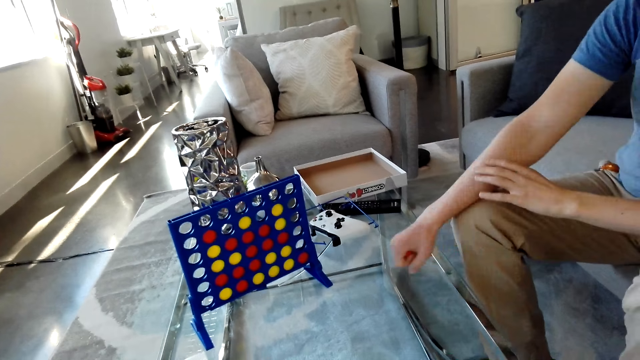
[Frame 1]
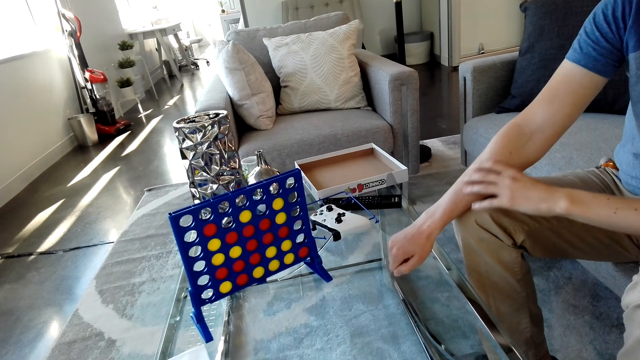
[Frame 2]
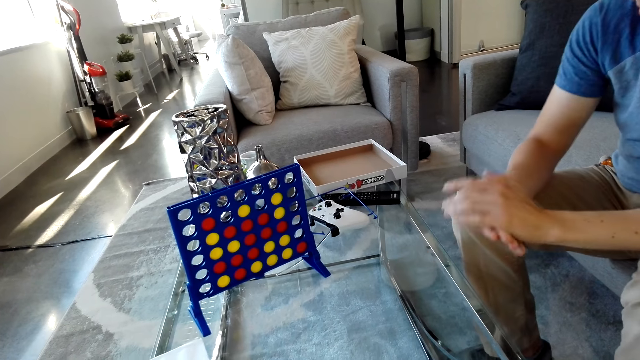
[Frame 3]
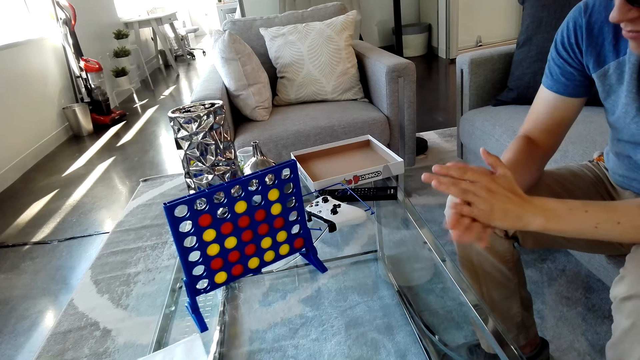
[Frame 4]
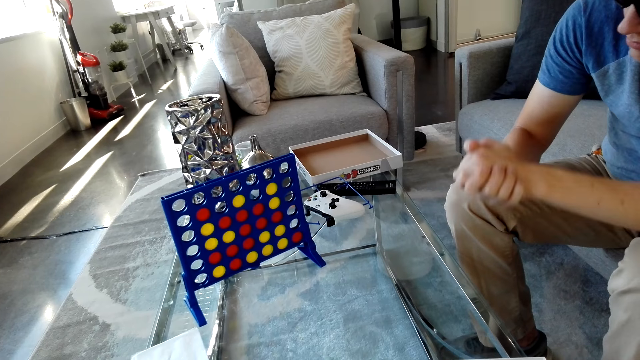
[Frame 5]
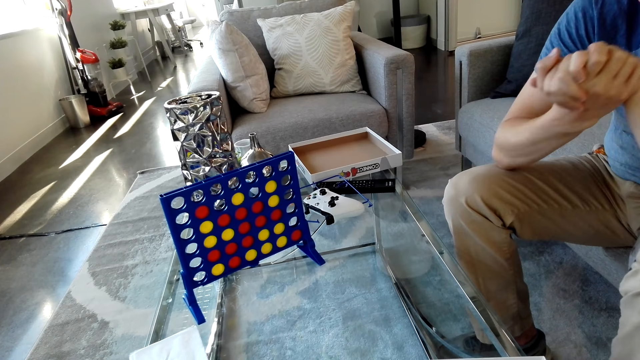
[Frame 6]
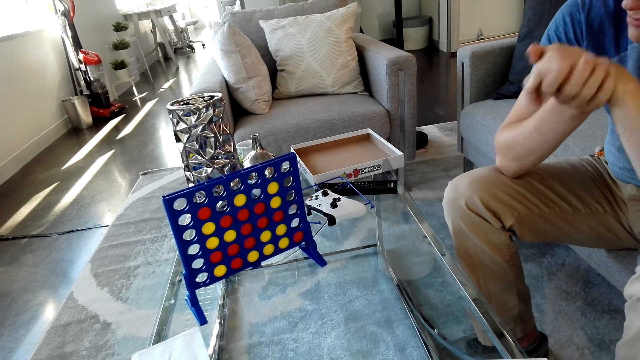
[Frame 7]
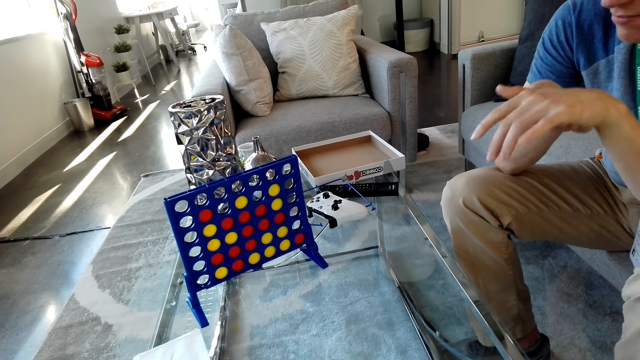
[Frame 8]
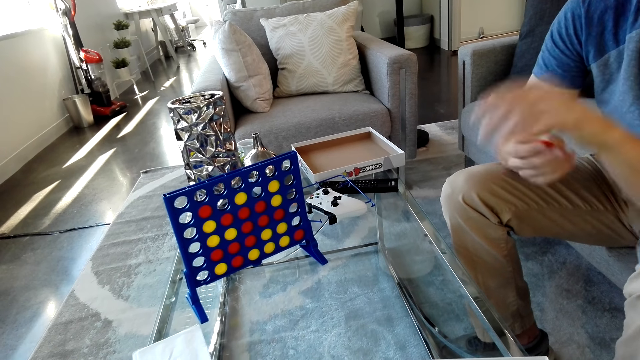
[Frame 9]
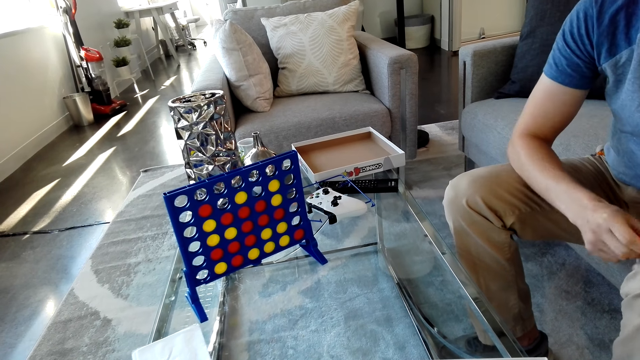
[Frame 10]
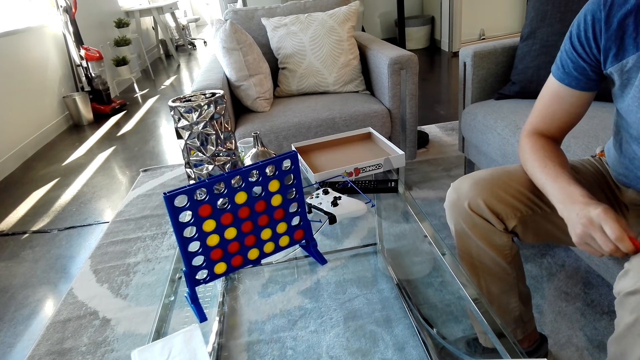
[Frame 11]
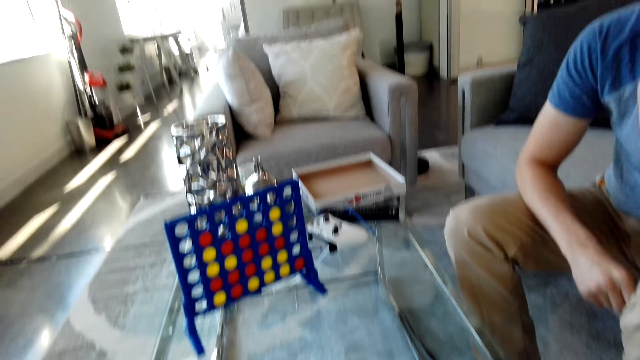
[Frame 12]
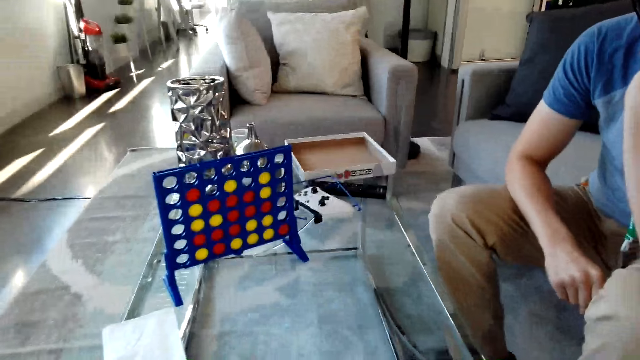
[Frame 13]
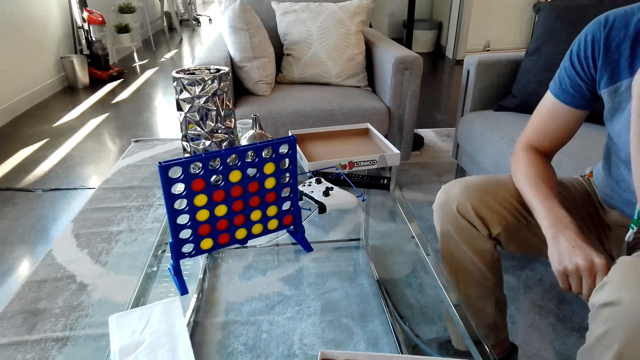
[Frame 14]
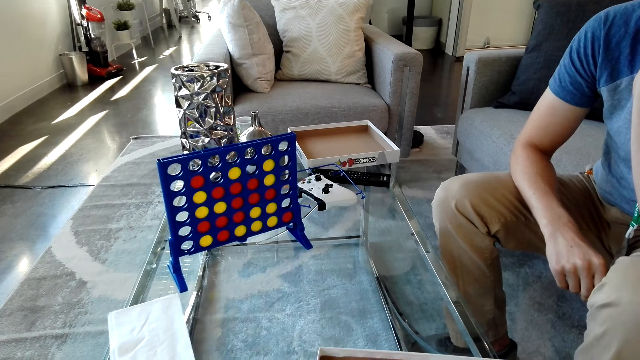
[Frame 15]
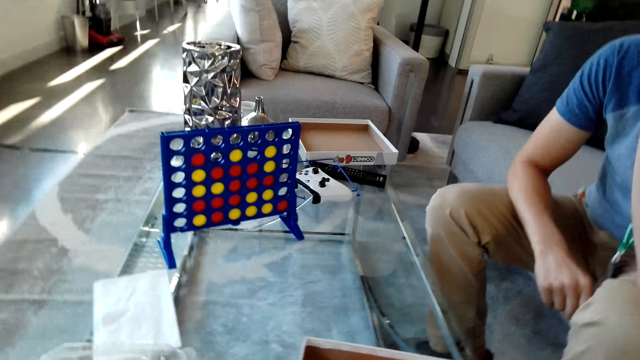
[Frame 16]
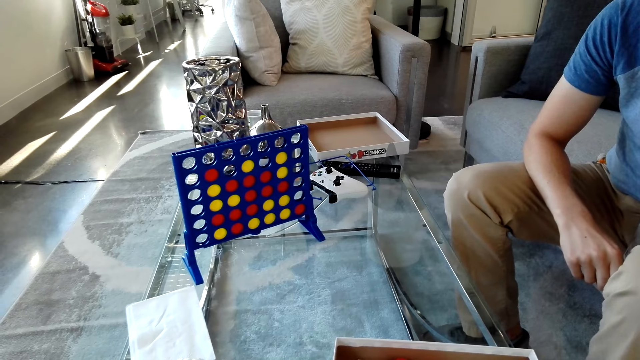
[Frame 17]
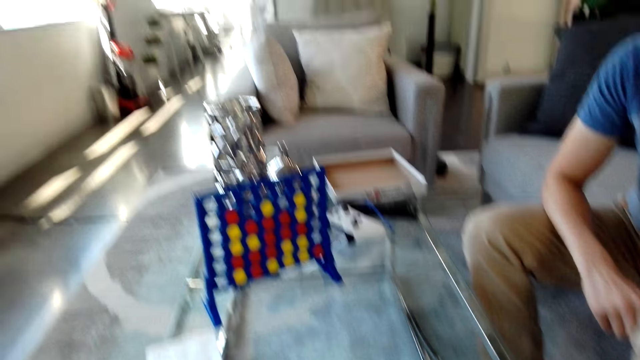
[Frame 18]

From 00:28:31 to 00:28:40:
The man stretches his hand and moves his hands.

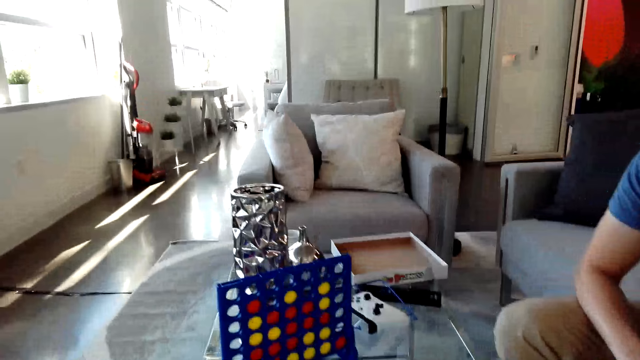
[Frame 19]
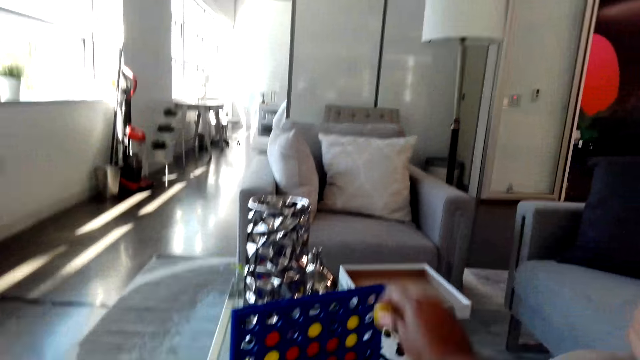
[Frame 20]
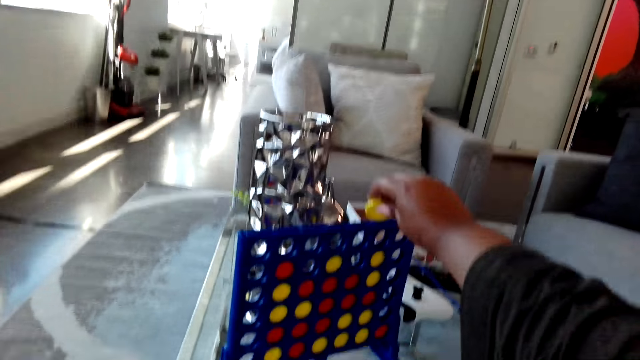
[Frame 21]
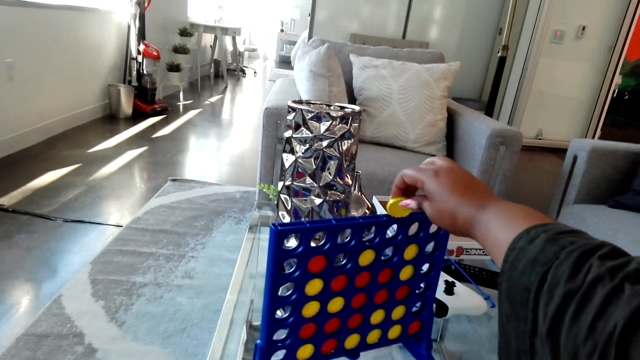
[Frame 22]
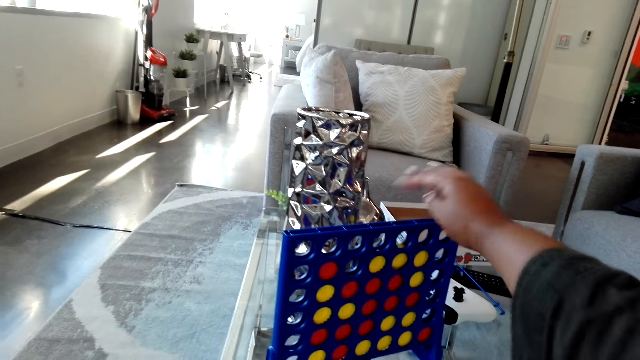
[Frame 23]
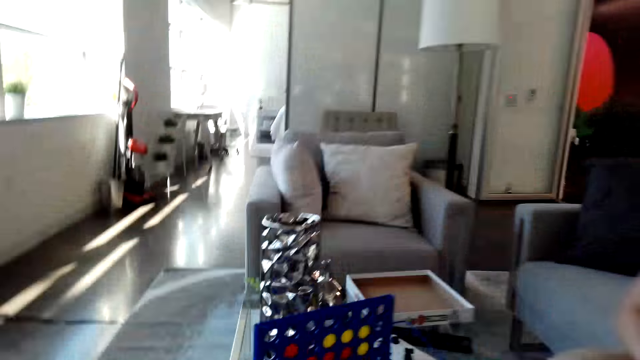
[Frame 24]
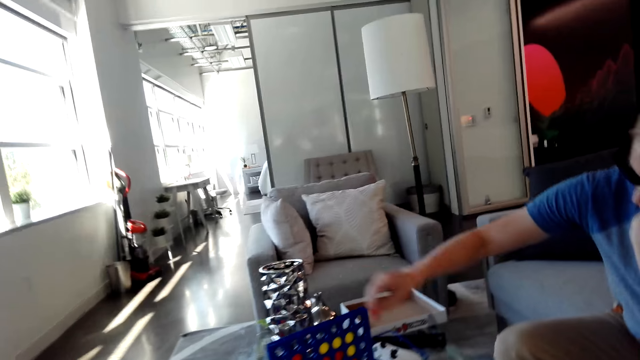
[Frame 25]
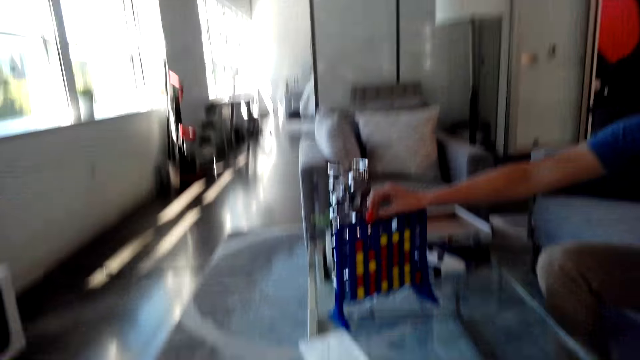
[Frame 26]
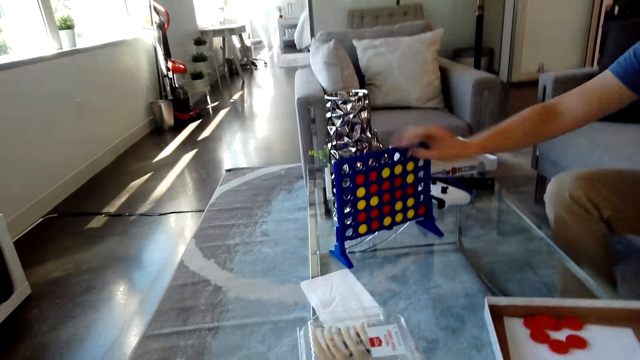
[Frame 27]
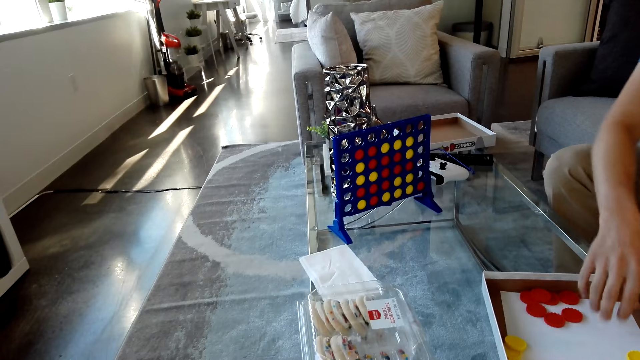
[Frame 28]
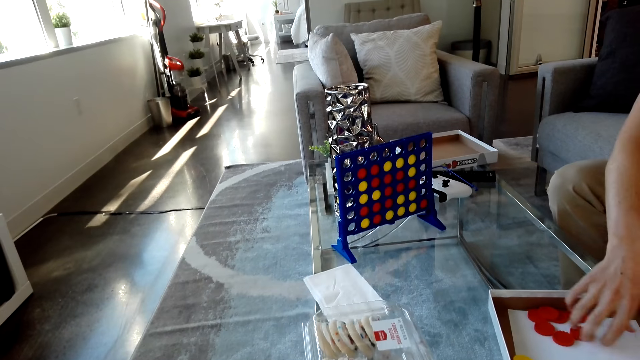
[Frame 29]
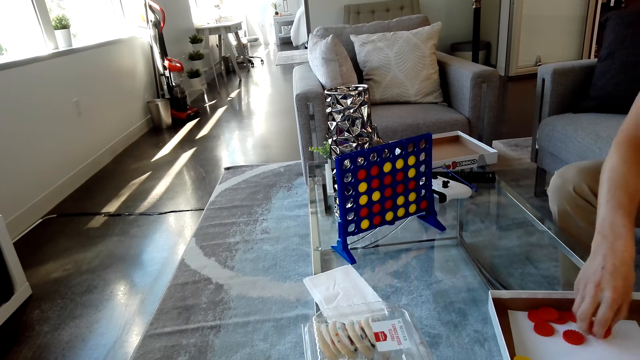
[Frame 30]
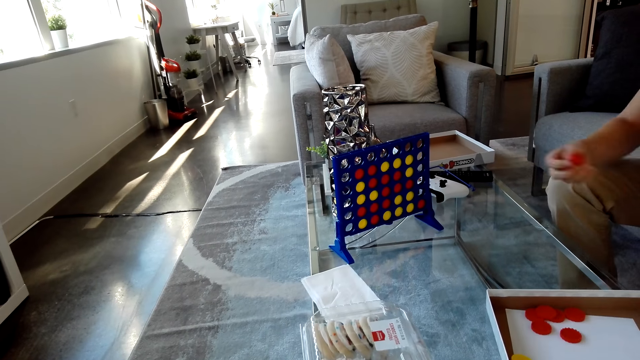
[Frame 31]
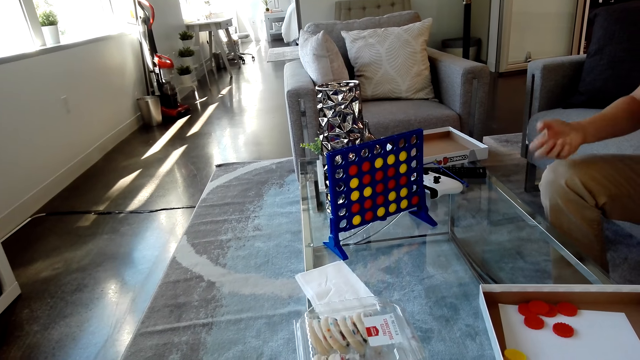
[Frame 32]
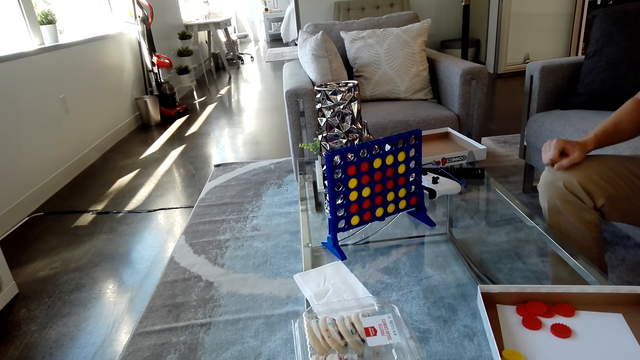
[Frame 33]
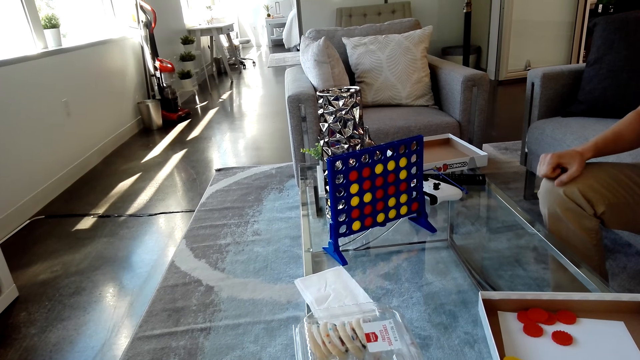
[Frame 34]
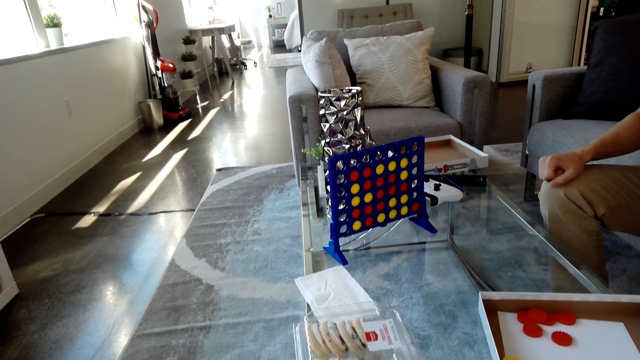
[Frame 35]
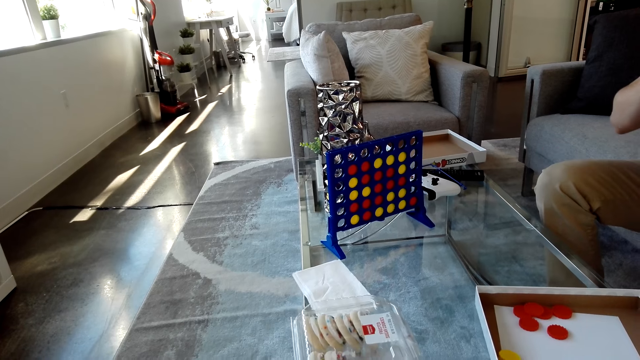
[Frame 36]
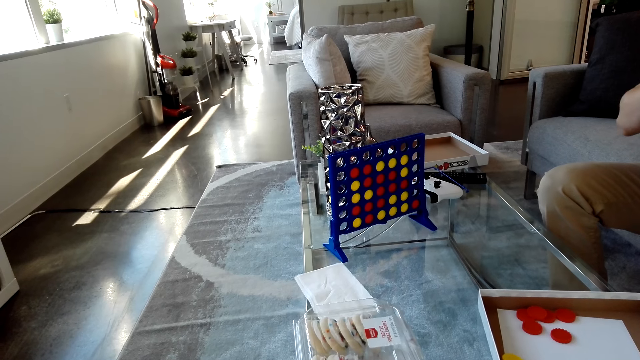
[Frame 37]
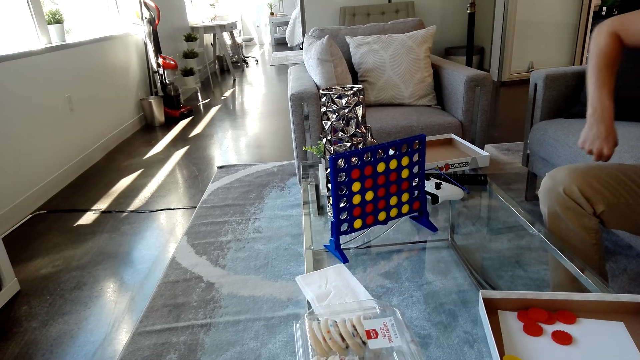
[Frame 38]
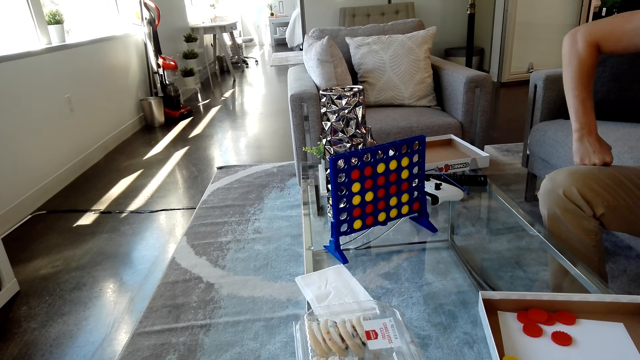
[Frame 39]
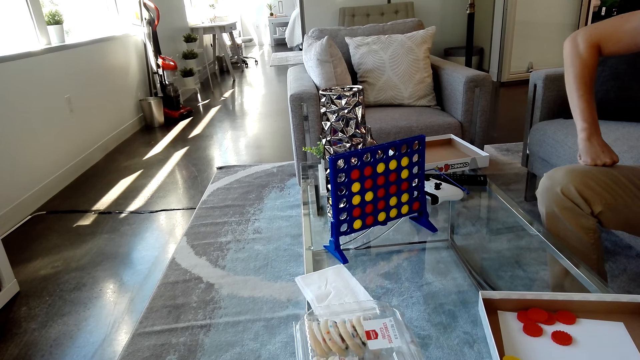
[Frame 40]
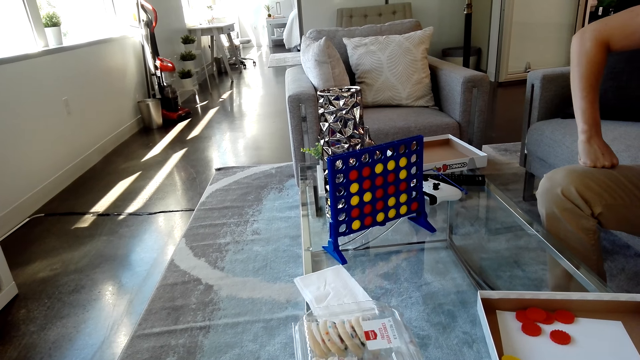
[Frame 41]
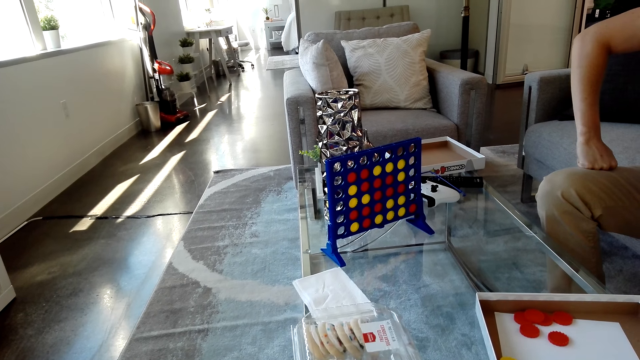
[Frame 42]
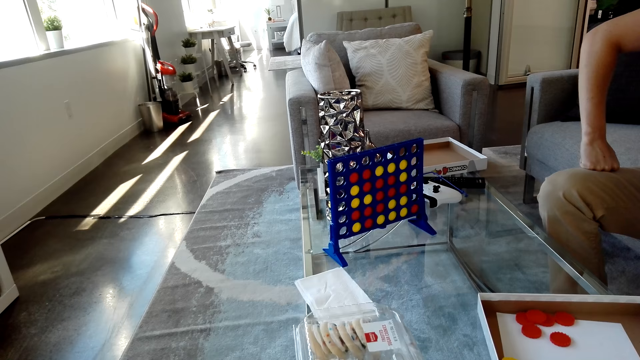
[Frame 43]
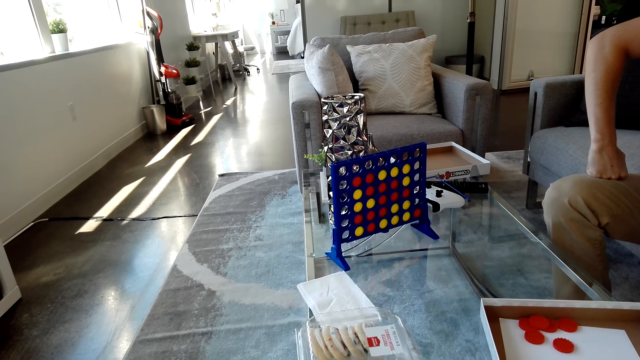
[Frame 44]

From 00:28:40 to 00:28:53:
The camera wearer holds the disc. They play a Connect Four game with the man. They drop the disc. The man drops the disc in the suspended grid, picks up the disc, and moves his hand.
